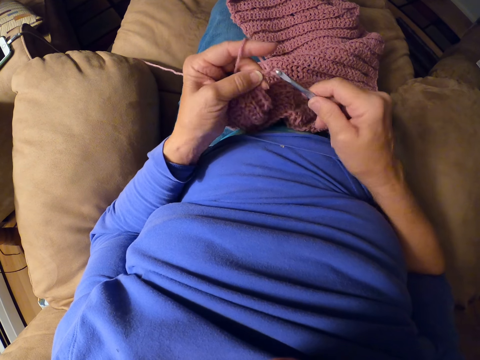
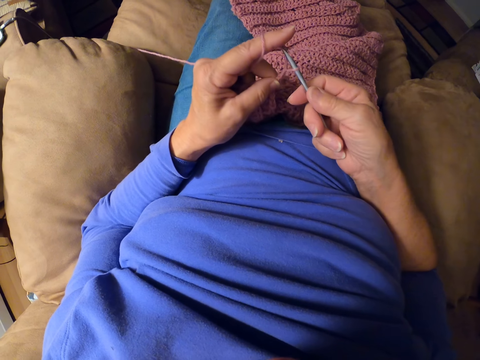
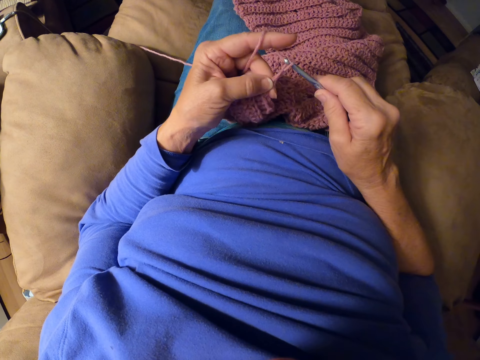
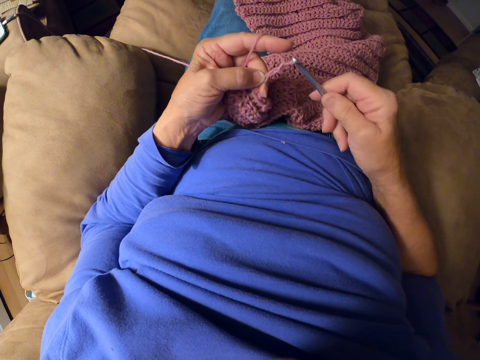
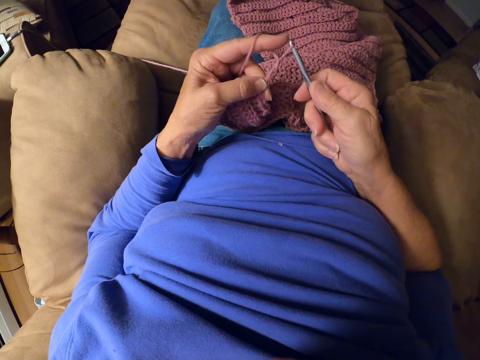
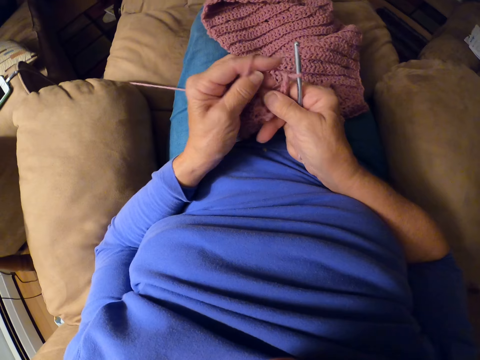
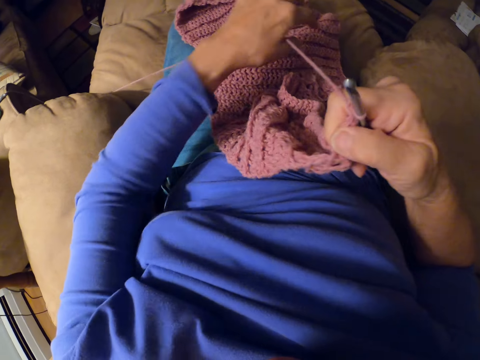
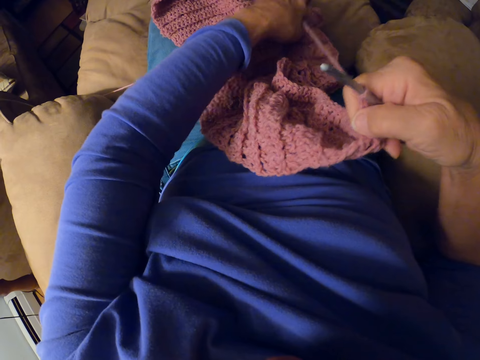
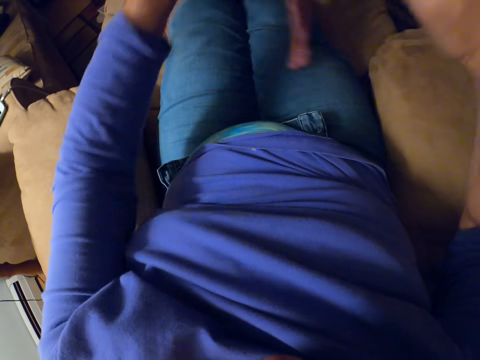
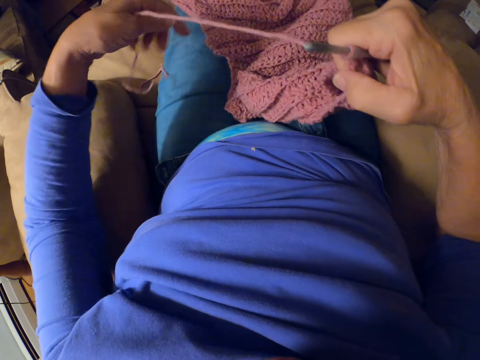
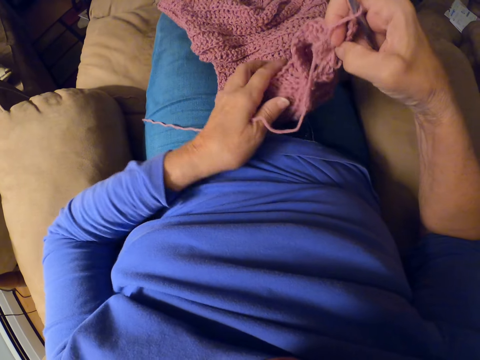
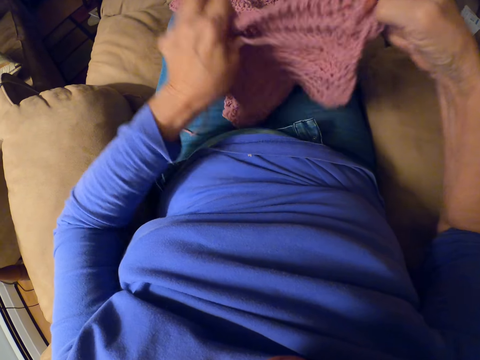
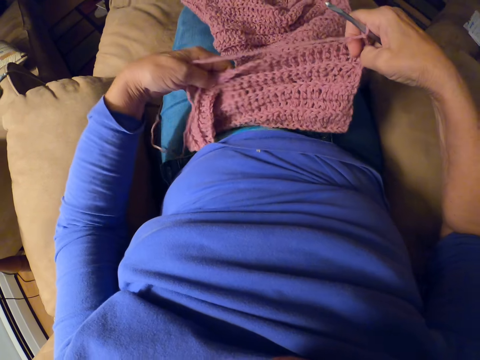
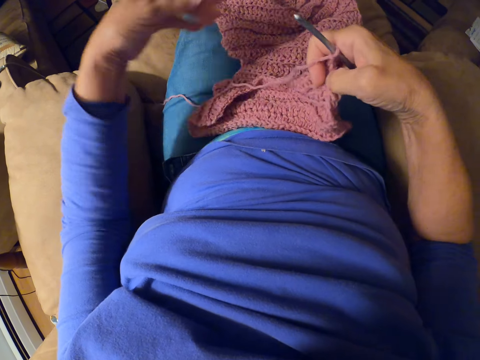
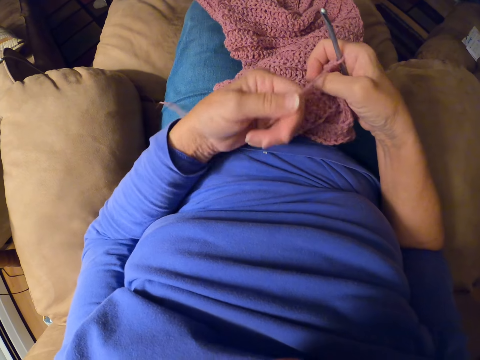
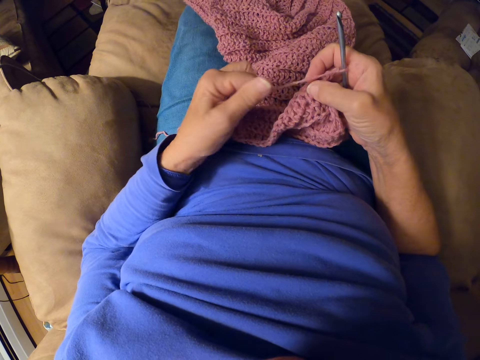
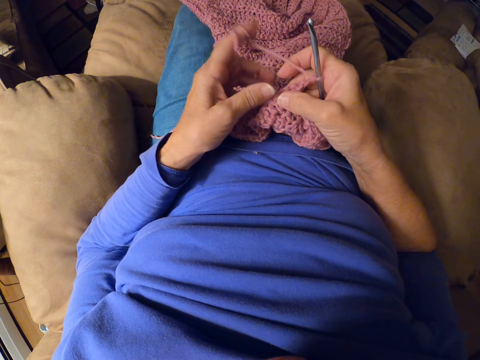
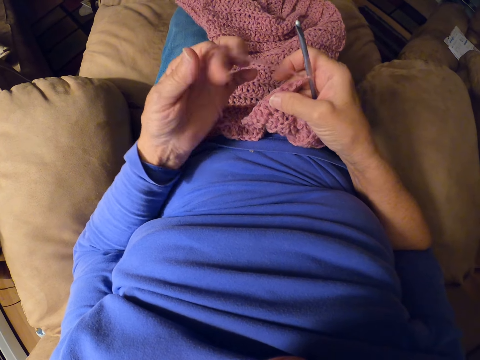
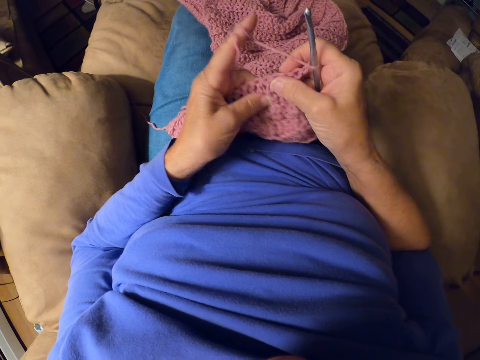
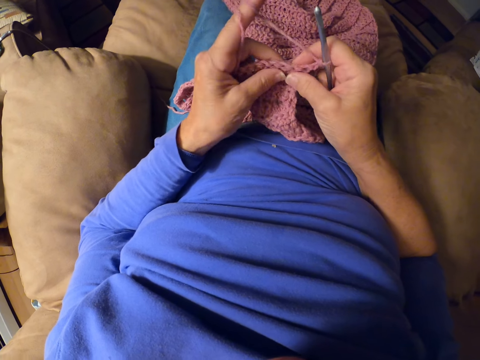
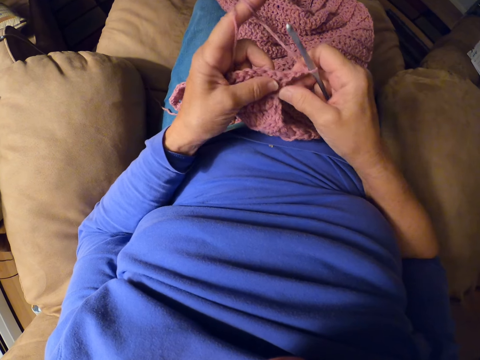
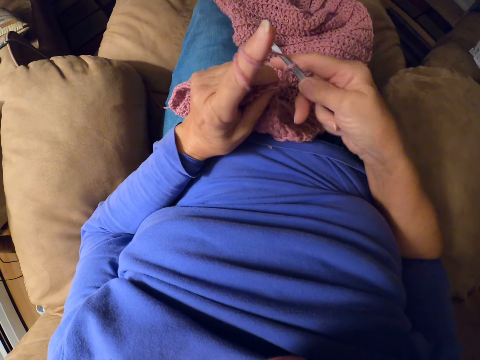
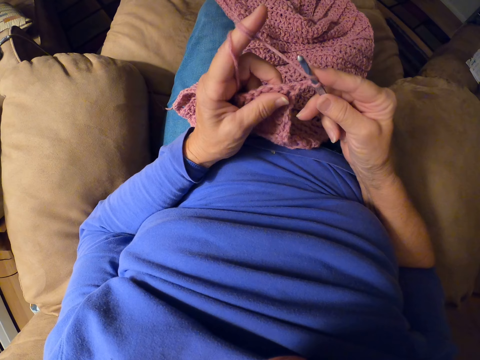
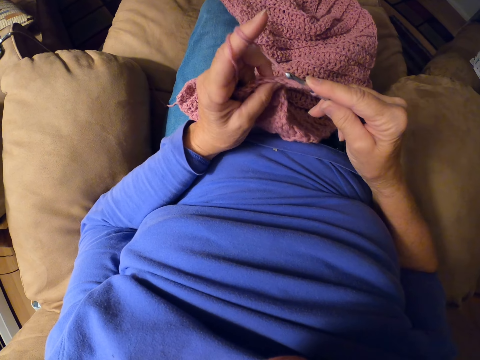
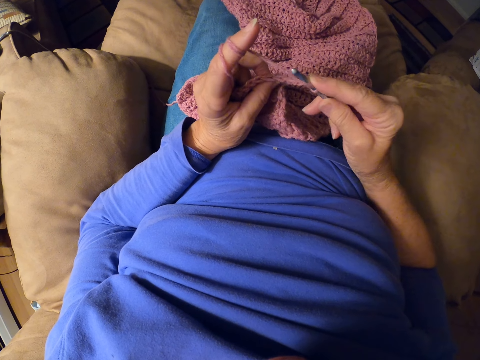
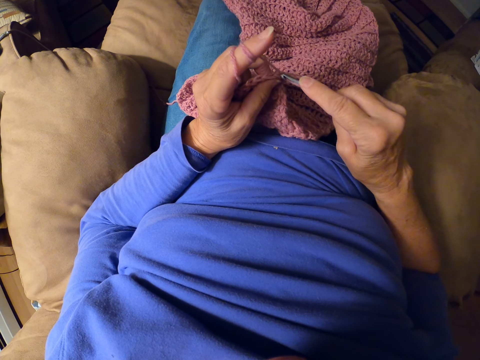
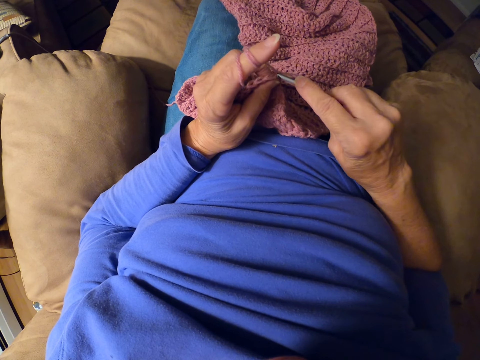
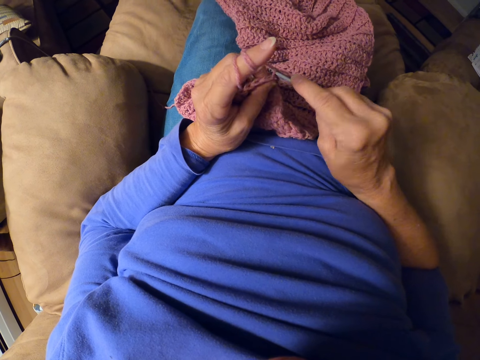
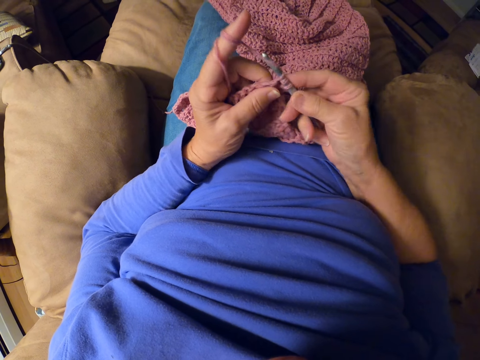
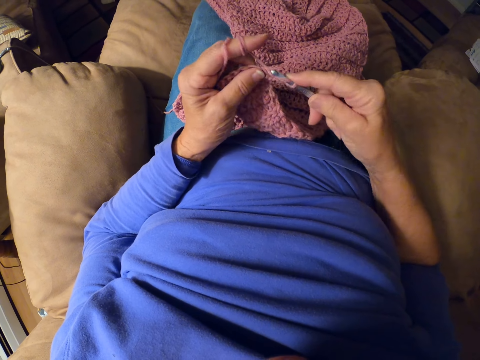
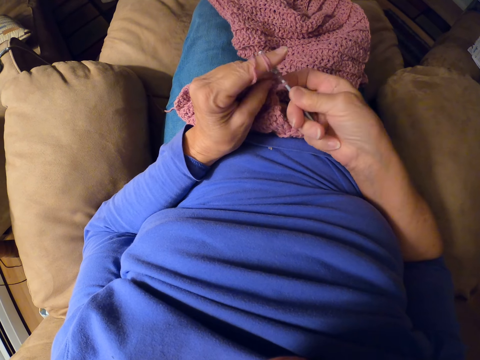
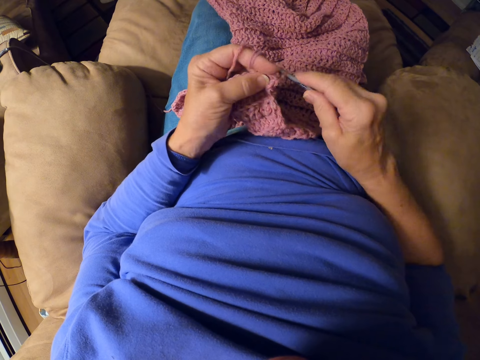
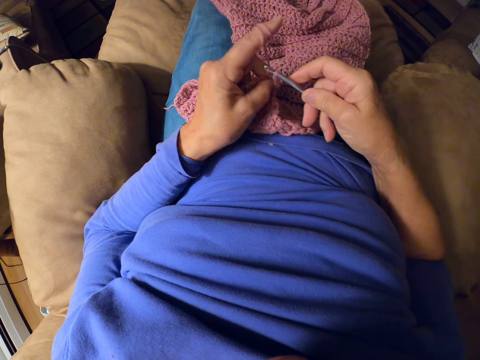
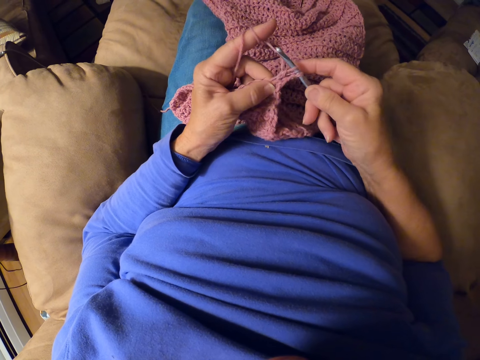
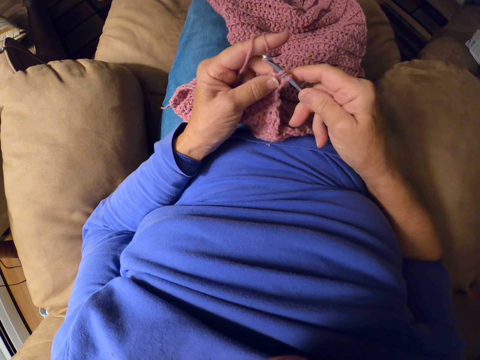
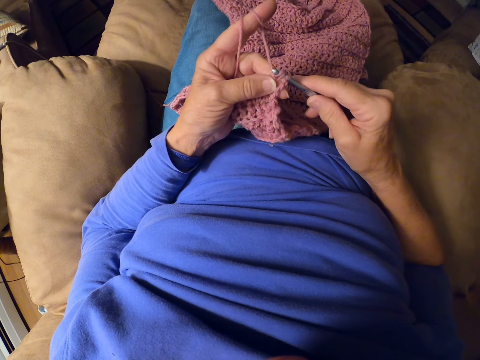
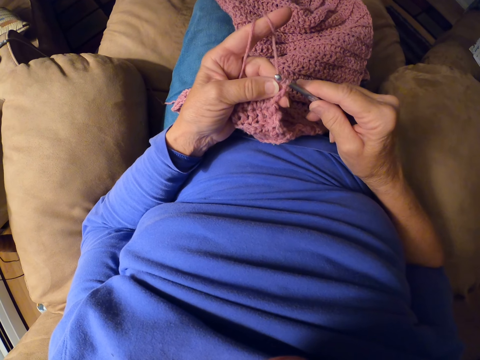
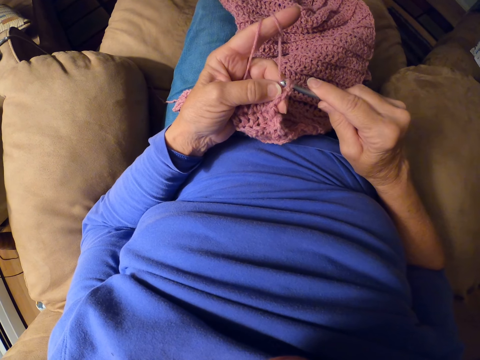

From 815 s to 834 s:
The camera wearer stretches the crochet thread in the left hand. They adjust the fabric. They turn the cloth. They roll the crochet thread on the left hand finger. They knit the cloth. They adjust the fabric. They knit the cloth again. They crochet with the crochet hook.

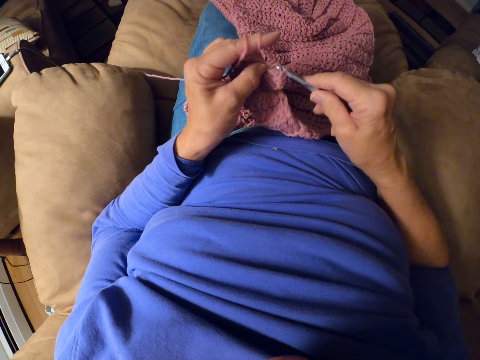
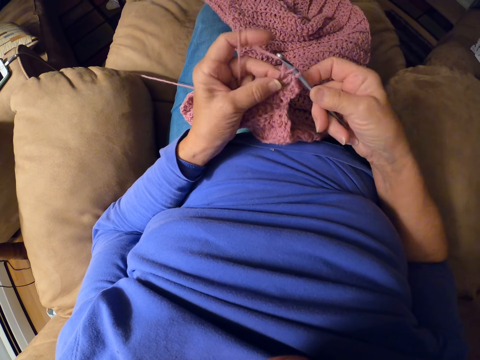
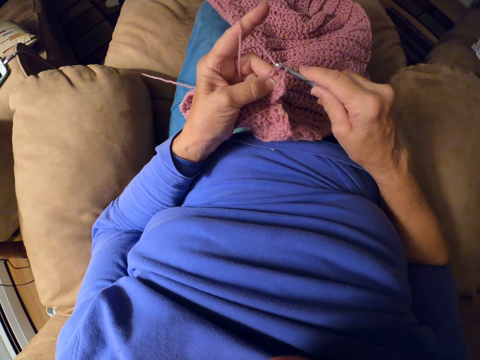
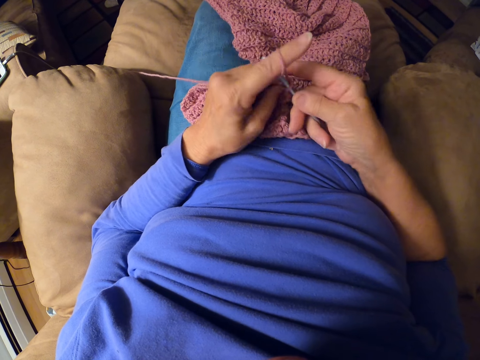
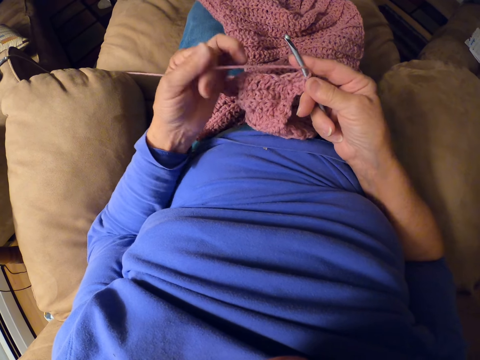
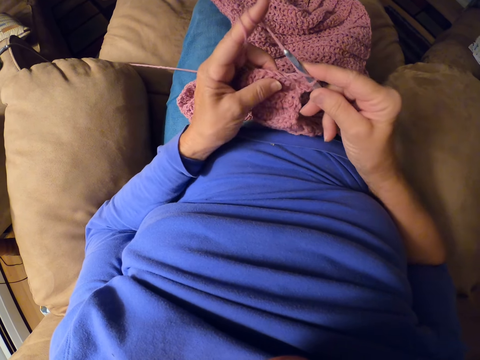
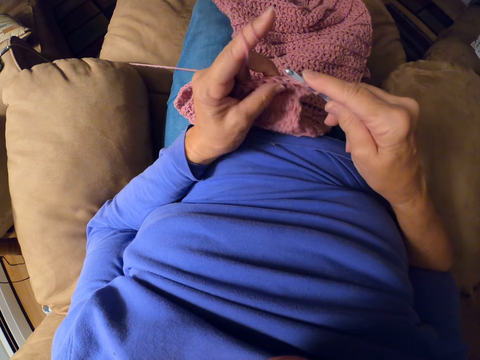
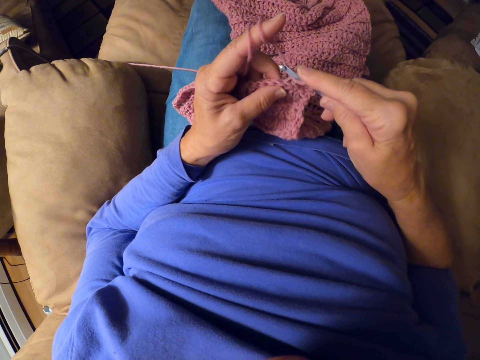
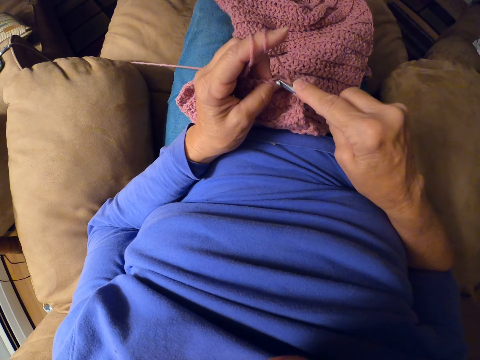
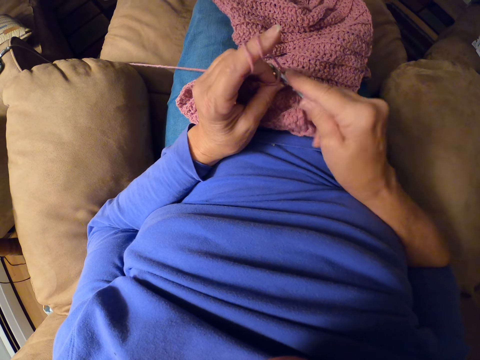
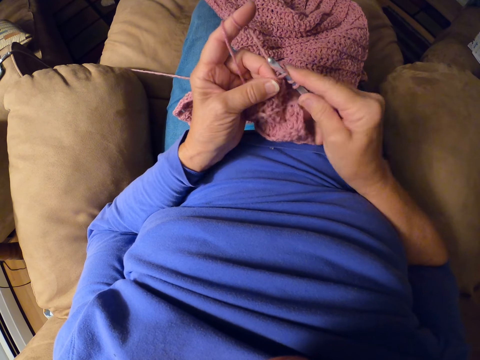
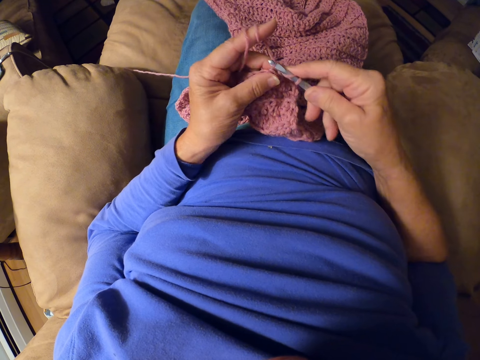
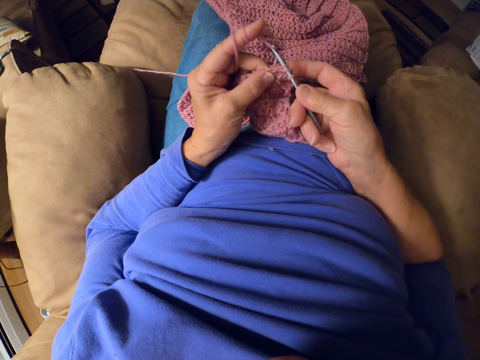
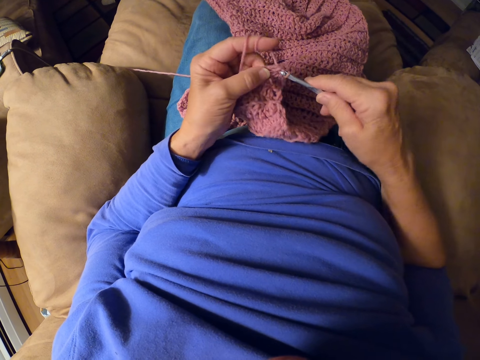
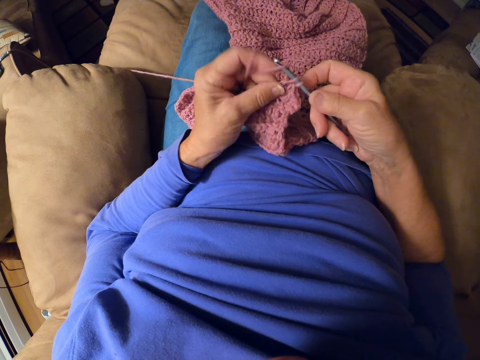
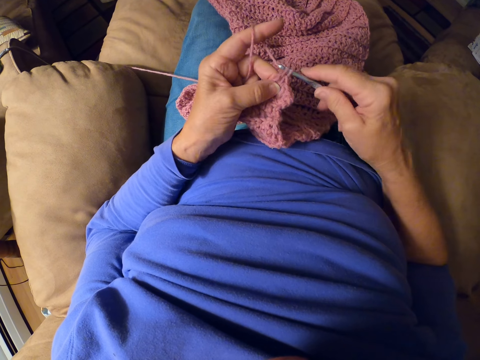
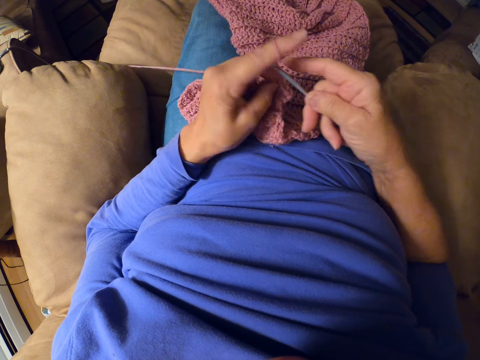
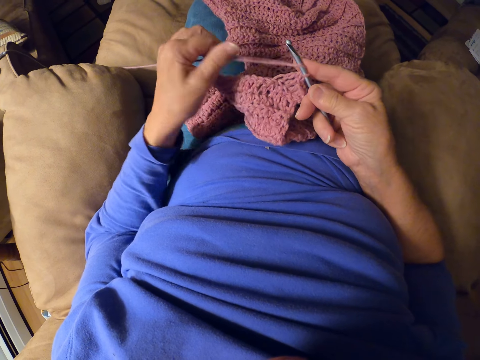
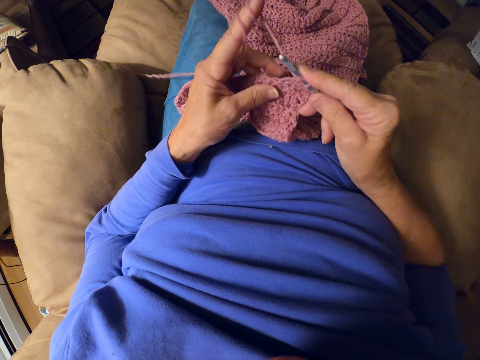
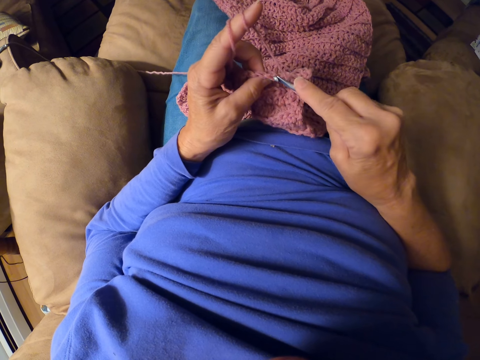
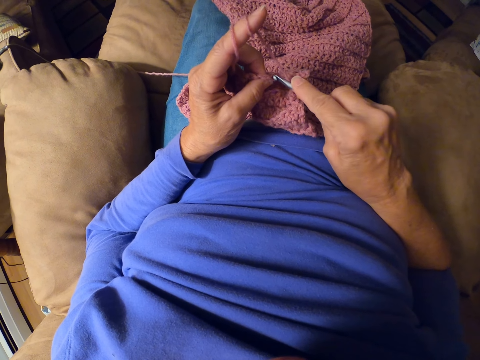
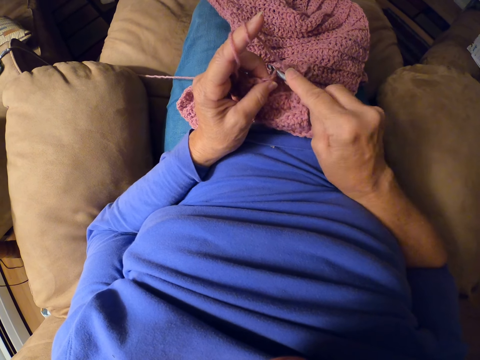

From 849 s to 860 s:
The camera wearer rolls yarn around her finger. She crochets with the crochet hook. She rolls the yarn around her finger.
